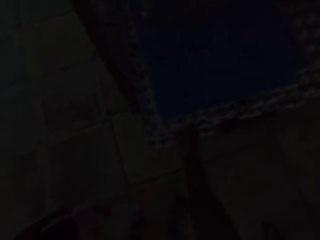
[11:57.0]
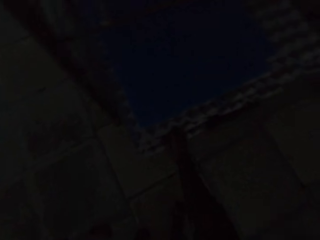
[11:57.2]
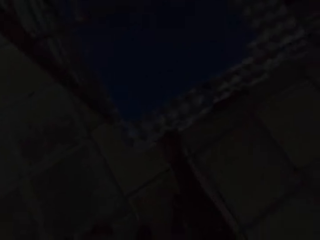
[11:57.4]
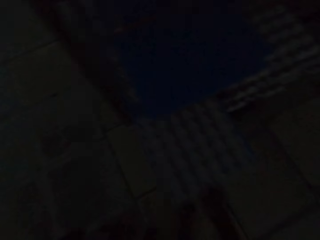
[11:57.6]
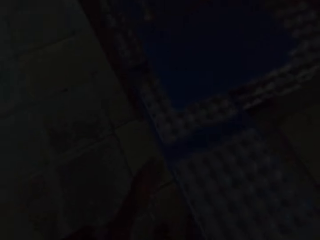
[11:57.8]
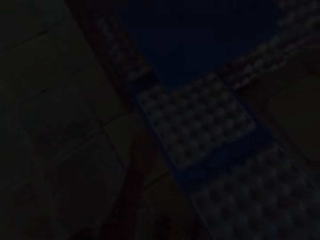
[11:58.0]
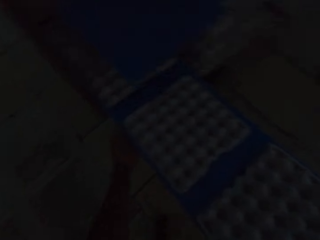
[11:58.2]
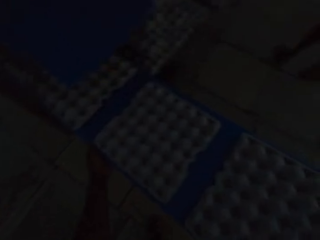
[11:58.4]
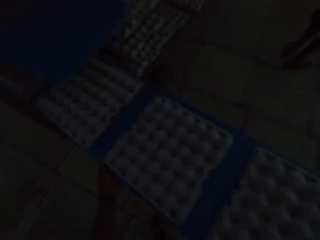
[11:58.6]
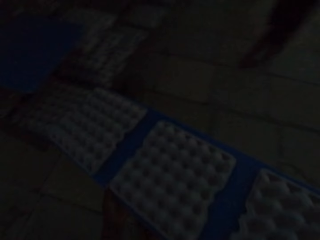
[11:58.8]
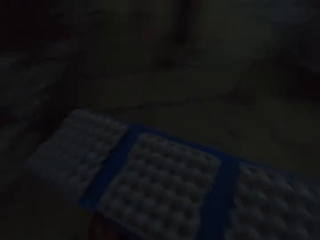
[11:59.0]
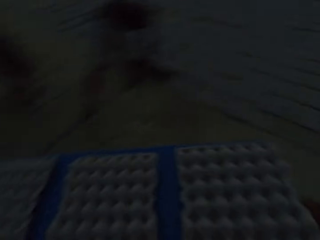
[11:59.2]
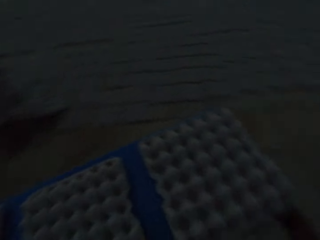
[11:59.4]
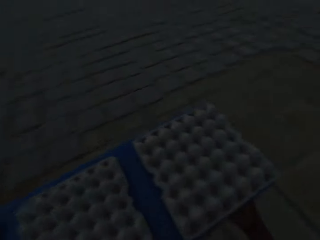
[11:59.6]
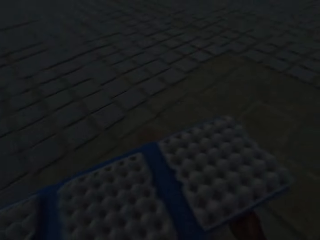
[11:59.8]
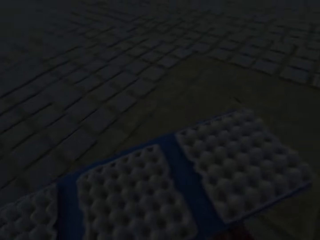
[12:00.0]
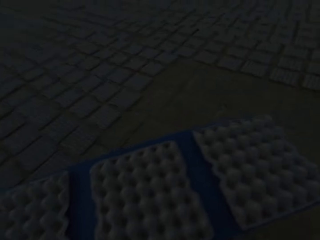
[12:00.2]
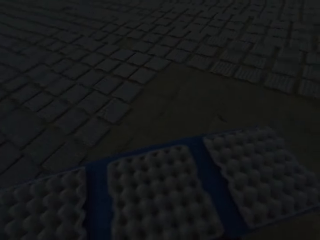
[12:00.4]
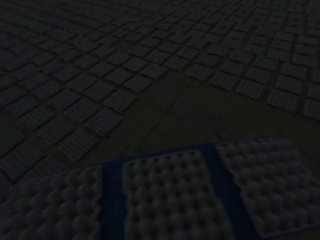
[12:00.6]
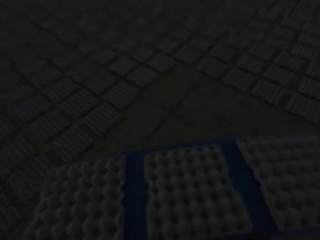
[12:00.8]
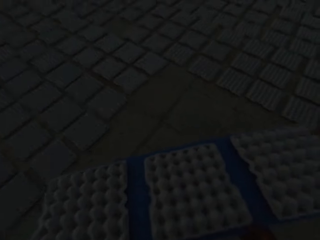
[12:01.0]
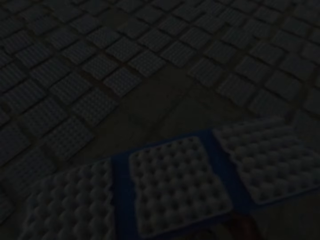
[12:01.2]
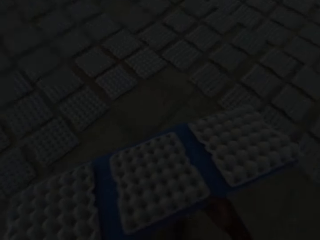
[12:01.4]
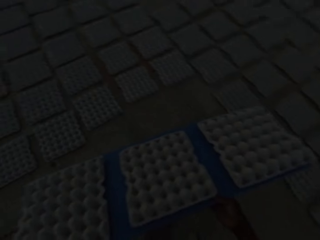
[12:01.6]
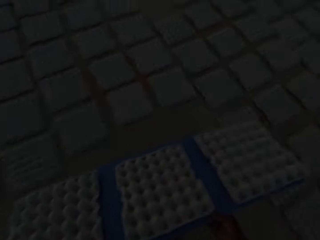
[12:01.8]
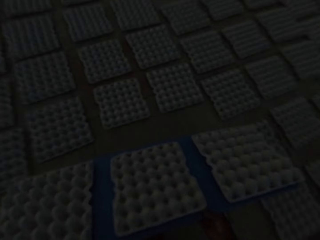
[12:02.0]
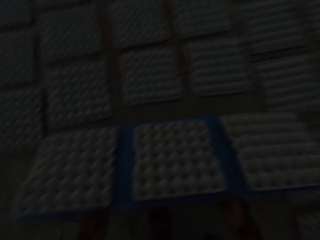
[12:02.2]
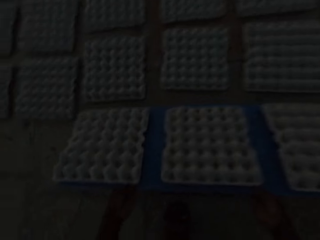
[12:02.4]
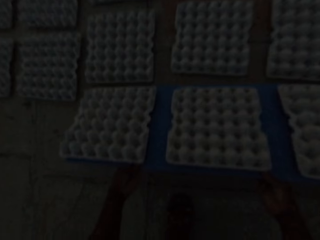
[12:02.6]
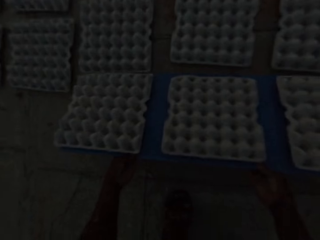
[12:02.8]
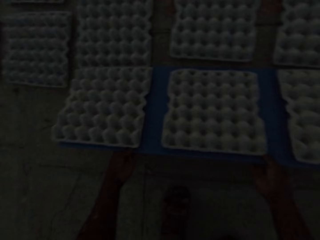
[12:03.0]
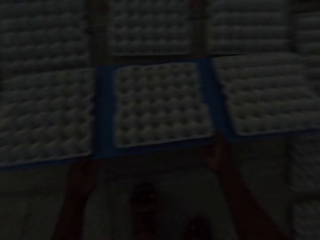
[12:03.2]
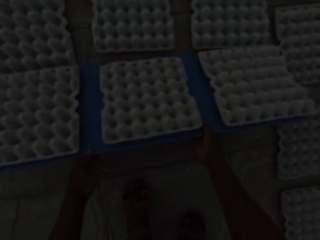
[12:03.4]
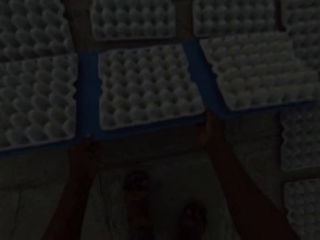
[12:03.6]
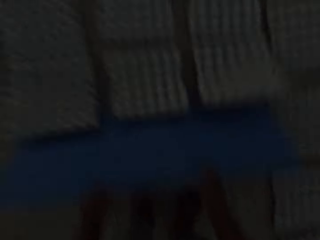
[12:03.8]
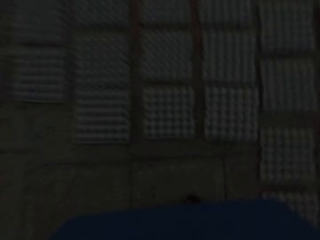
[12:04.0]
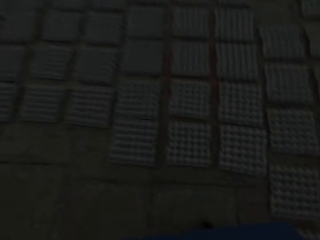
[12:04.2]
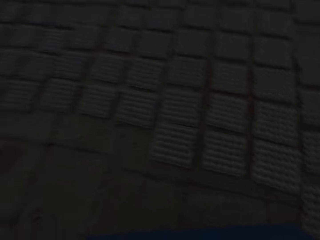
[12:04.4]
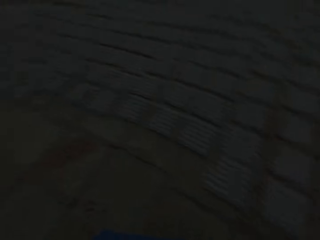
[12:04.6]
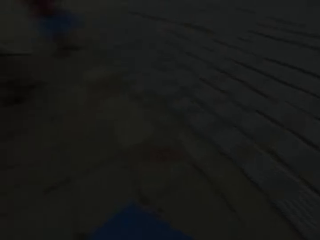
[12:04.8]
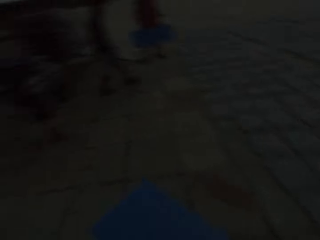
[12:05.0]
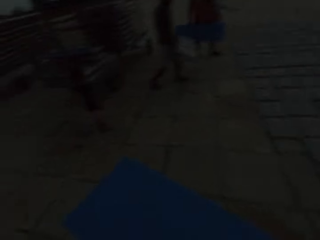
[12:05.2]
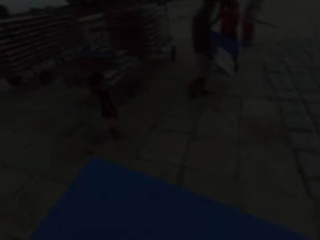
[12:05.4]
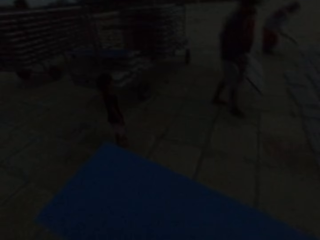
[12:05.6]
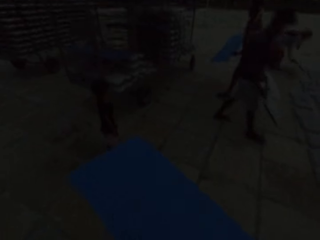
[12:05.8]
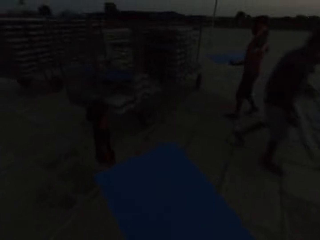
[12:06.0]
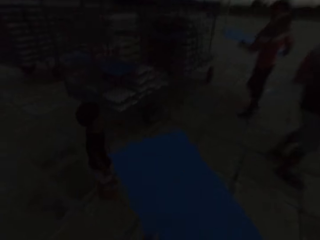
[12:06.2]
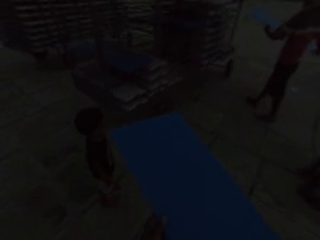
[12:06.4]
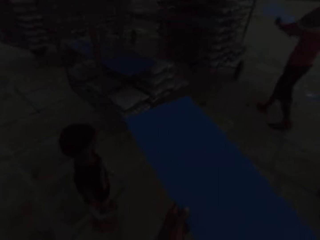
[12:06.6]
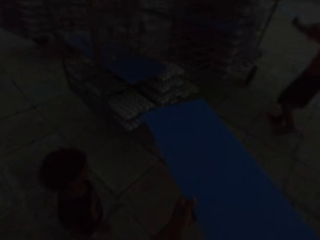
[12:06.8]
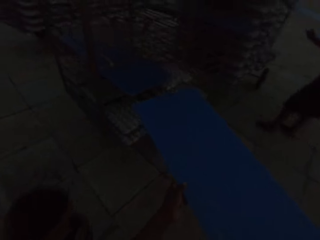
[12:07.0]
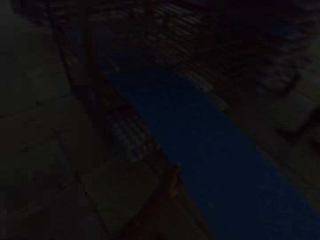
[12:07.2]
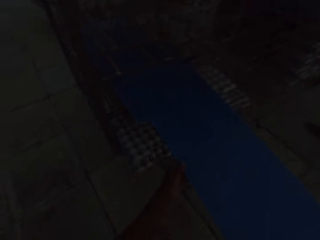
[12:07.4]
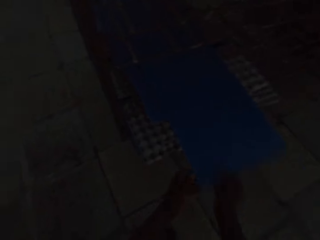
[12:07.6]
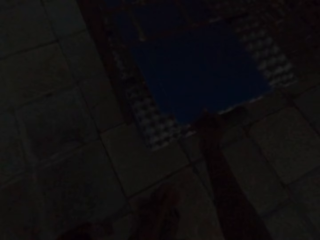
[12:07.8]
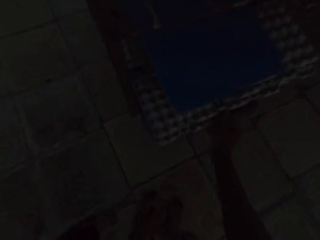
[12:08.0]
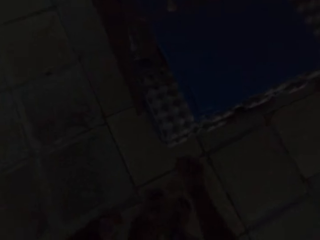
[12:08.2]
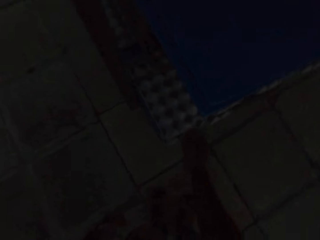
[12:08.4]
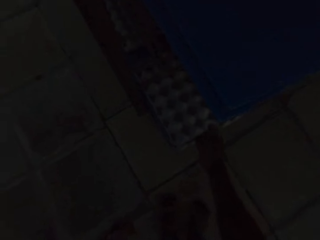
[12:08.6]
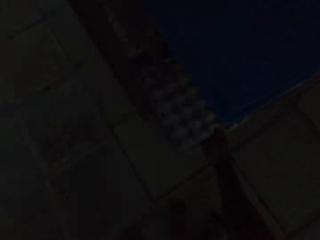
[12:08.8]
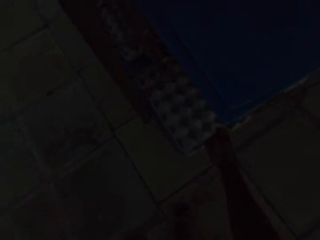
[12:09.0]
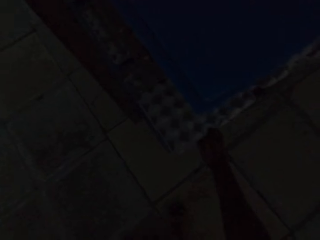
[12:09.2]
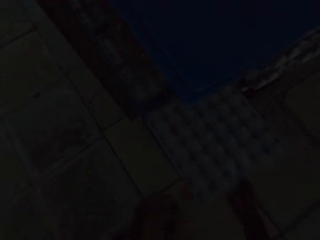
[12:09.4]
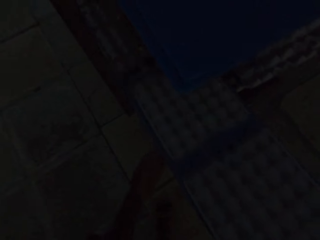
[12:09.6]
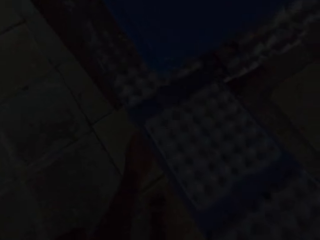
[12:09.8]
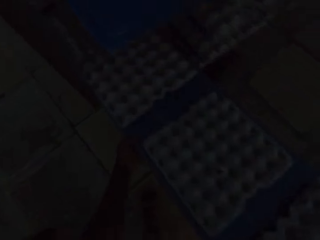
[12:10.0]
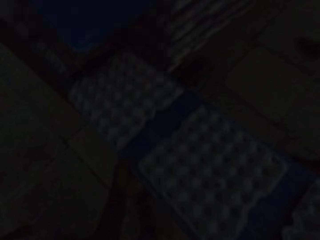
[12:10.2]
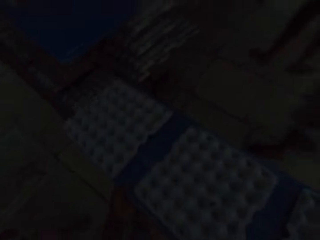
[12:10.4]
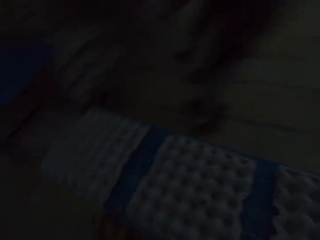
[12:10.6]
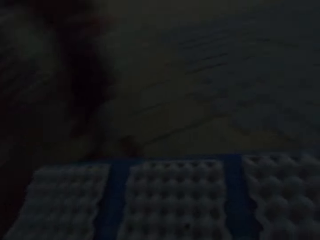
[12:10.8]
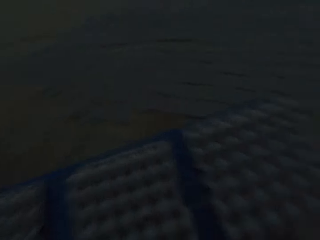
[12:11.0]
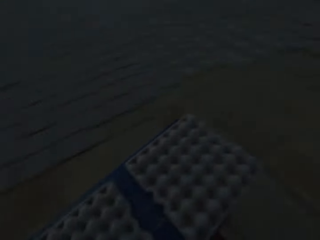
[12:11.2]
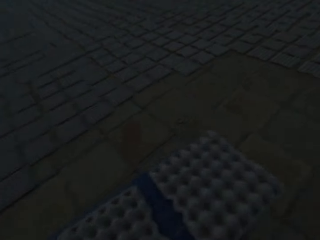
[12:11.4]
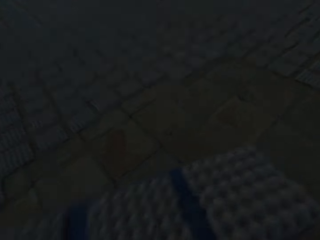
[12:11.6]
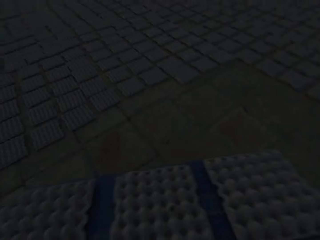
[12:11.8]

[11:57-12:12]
The camera wearer picks a blue tray of egg crates from the movable rack with his hands. He tosses the egg crates from the blue tray to the ground. He places the blue tray in his hands on the movable rack. He picks a blue tray of egg crates from the movable rack with his hands.

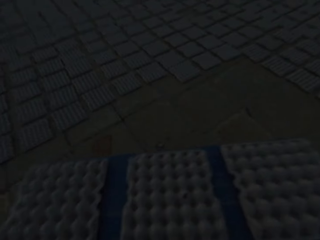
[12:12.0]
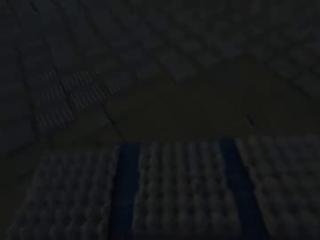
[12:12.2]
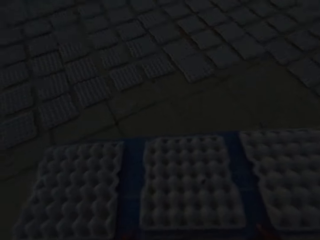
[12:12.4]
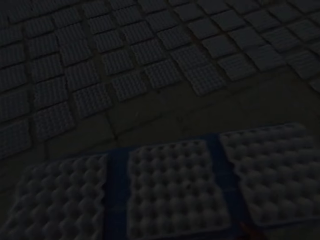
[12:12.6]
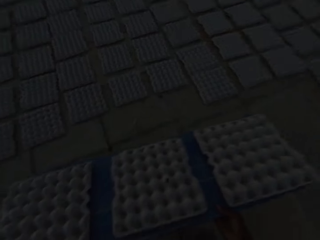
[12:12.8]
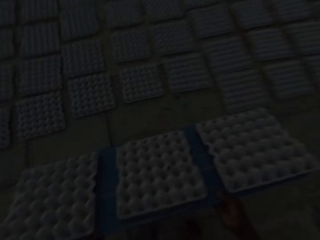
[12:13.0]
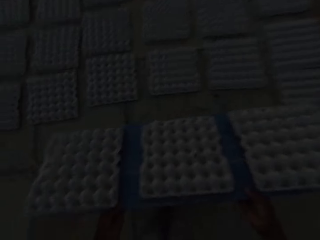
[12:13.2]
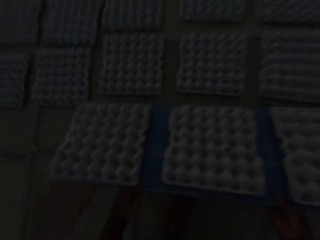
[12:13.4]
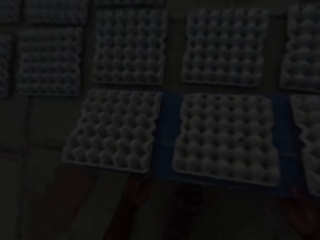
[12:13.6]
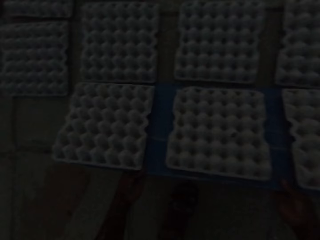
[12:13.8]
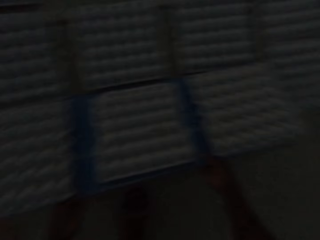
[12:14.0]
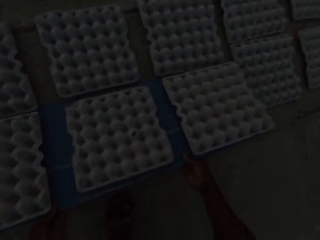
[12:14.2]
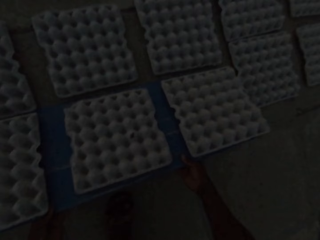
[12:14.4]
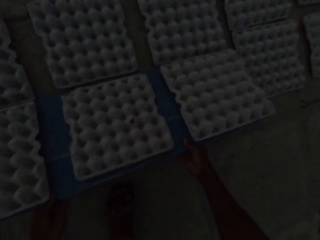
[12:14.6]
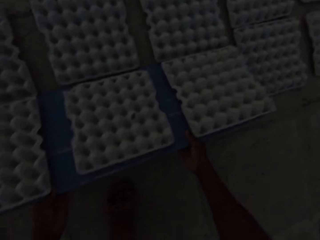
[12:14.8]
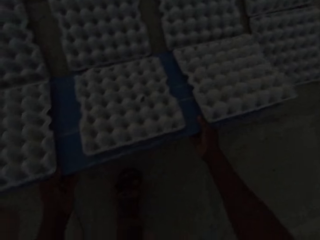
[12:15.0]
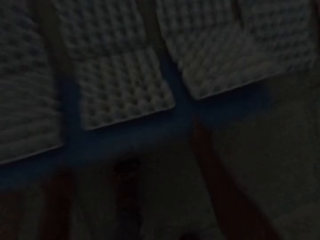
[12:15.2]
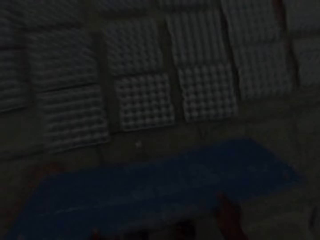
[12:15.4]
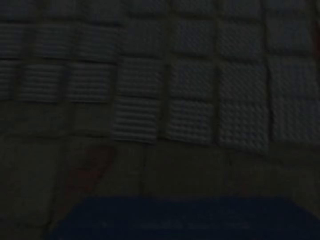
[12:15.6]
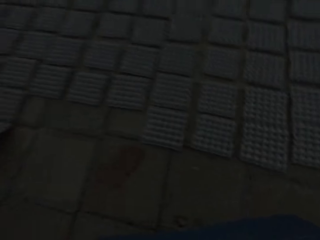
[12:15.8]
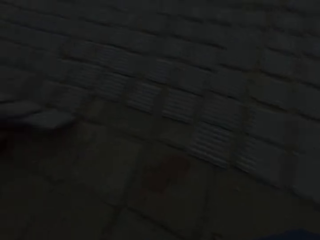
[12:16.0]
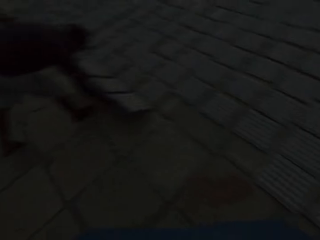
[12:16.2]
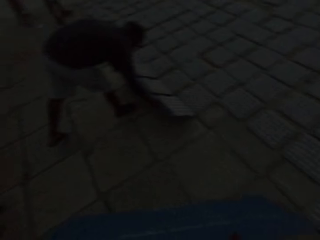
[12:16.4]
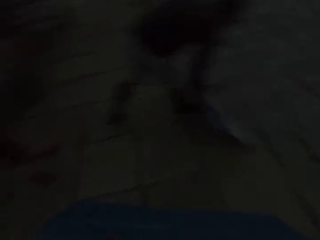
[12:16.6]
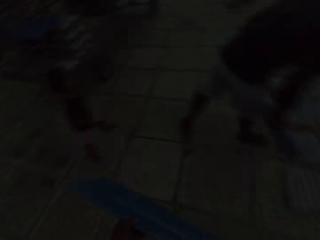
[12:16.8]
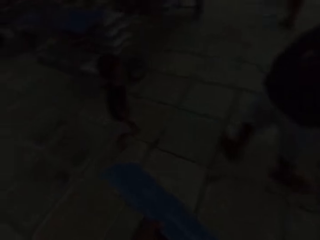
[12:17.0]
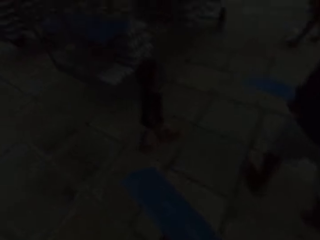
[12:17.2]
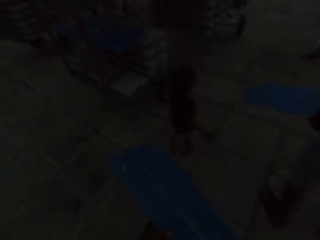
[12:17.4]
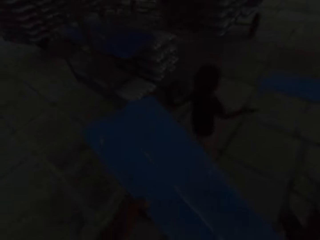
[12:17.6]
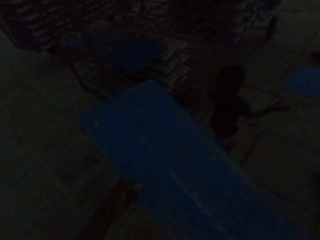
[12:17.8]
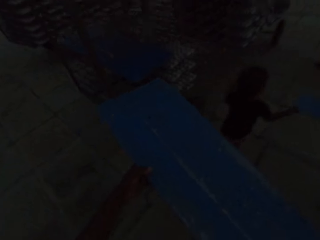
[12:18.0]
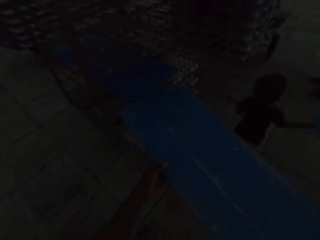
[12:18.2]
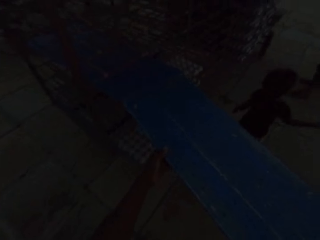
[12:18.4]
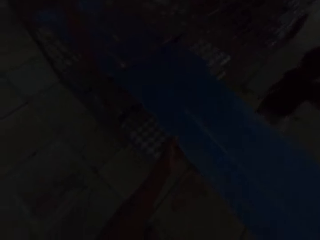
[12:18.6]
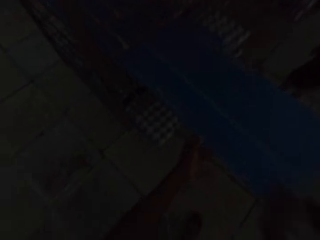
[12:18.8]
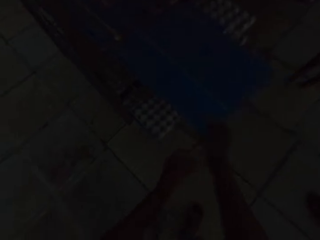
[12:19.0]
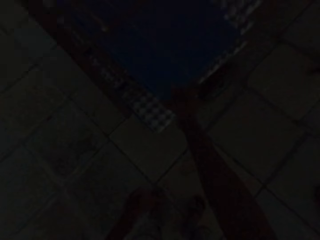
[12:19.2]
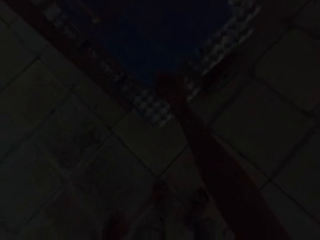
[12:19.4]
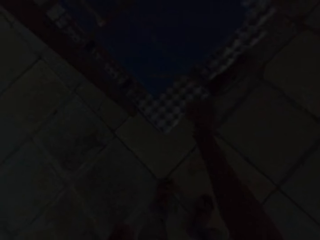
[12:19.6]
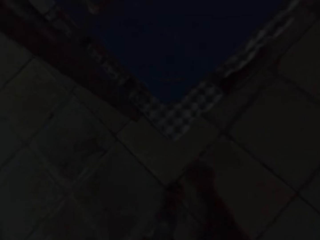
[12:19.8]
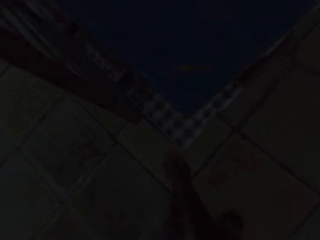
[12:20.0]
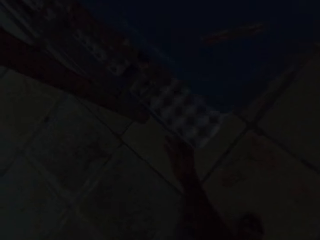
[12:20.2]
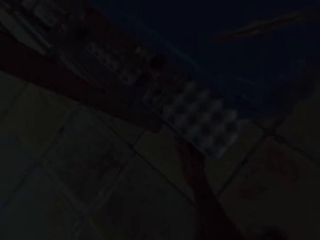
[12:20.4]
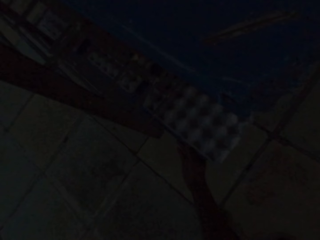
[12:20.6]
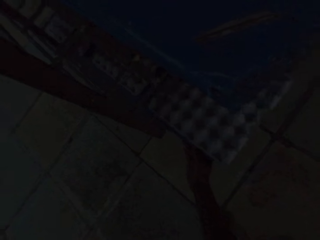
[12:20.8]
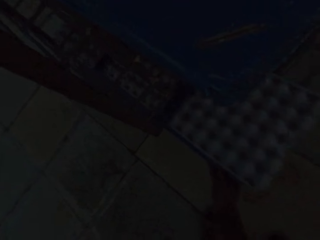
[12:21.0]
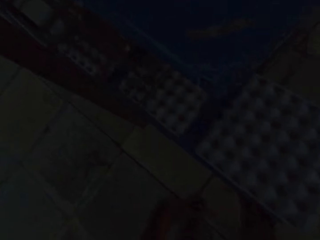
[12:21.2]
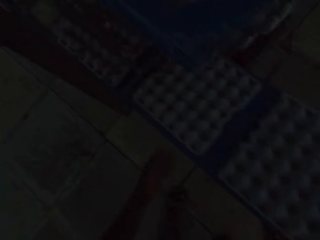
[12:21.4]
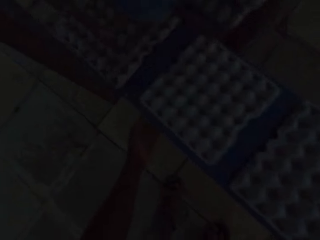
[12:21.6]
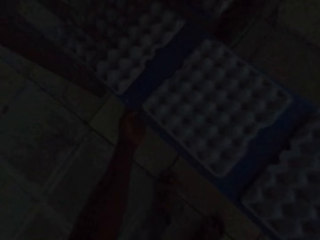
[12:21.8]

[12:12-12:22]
The camera wearer tosses the egg crates from the blue tray to the ground. He places the blue tray in his hands on the movable rack. He picks a blue tray of egg crates from the movable rack with his hands.
